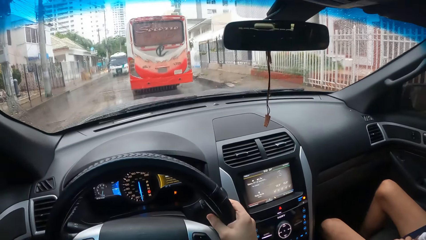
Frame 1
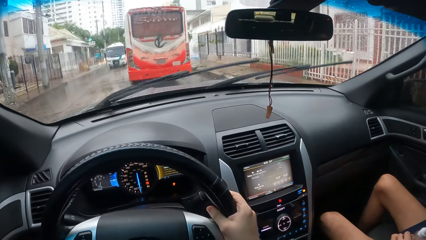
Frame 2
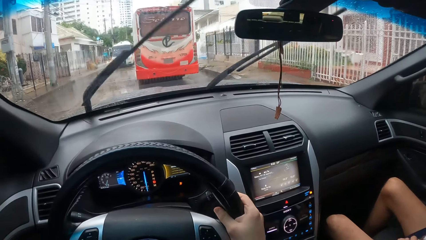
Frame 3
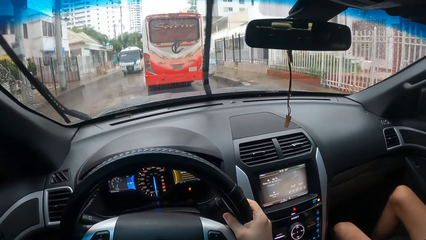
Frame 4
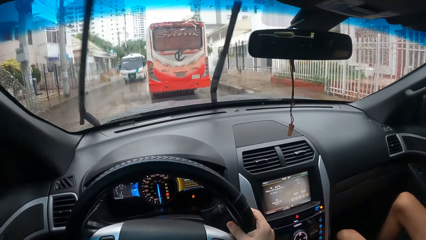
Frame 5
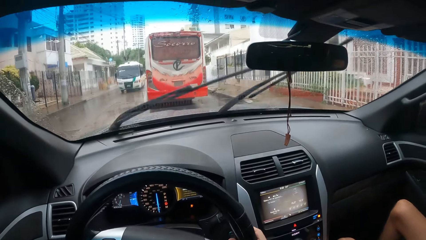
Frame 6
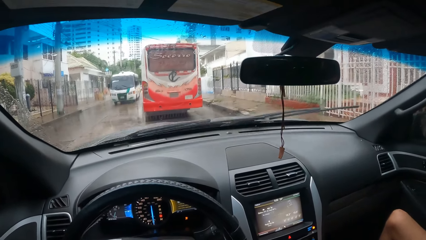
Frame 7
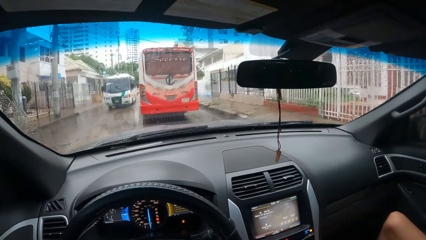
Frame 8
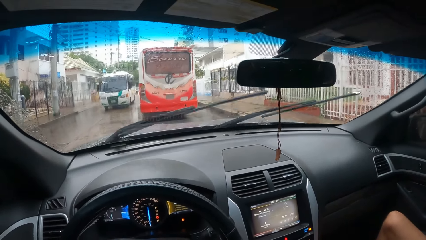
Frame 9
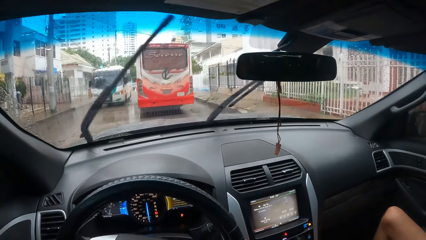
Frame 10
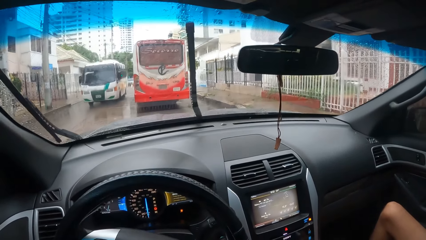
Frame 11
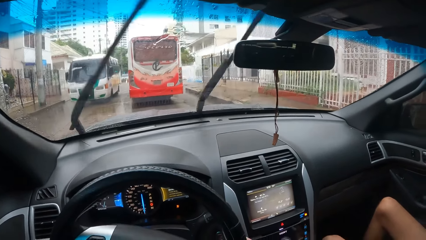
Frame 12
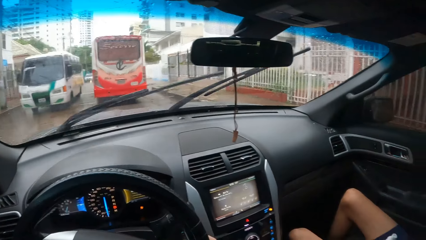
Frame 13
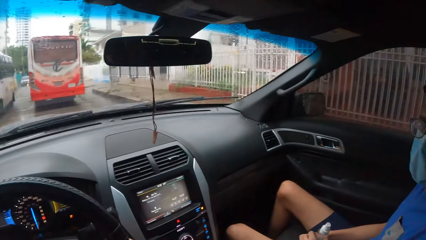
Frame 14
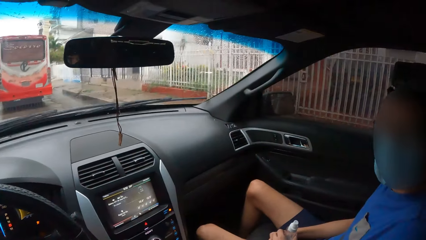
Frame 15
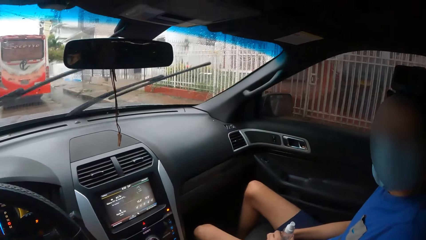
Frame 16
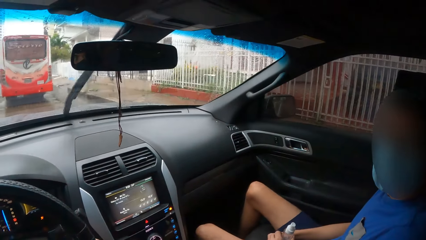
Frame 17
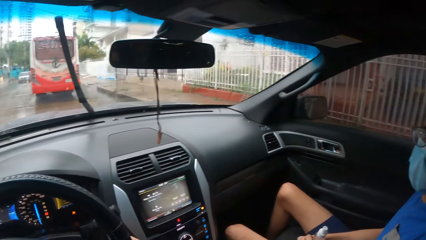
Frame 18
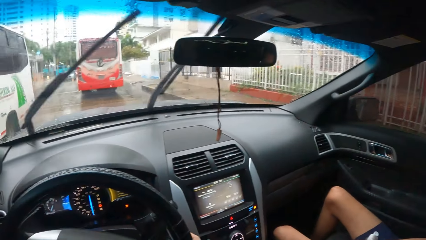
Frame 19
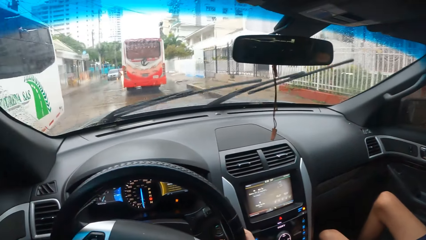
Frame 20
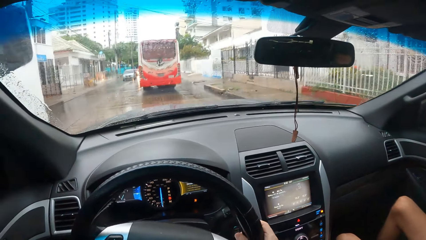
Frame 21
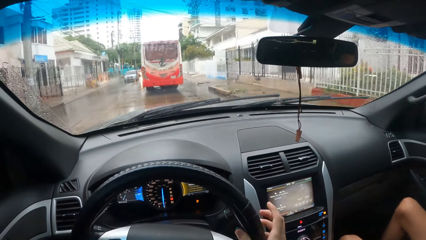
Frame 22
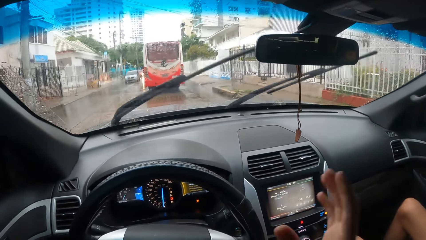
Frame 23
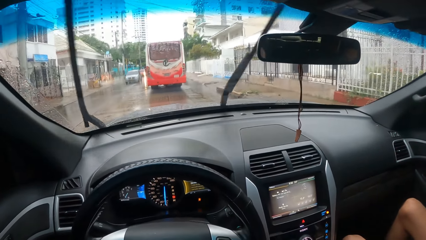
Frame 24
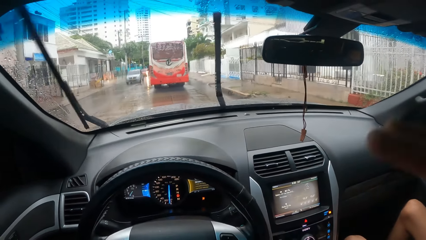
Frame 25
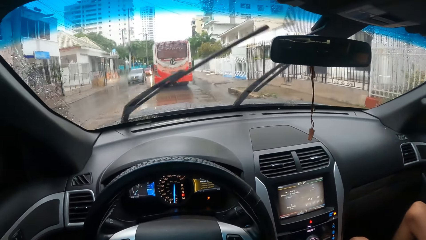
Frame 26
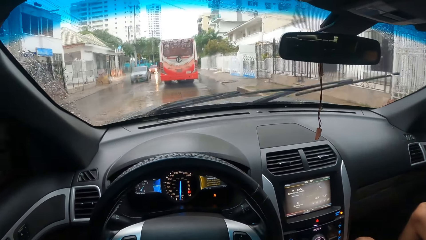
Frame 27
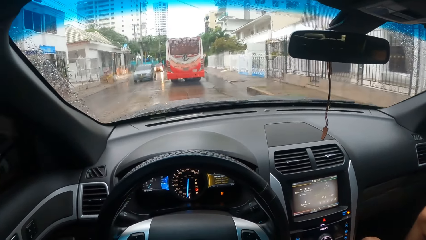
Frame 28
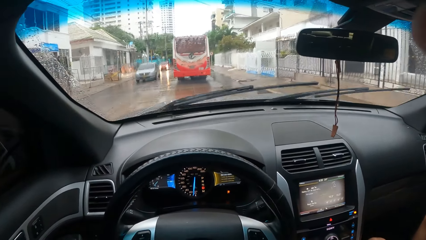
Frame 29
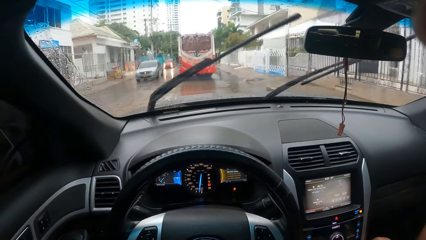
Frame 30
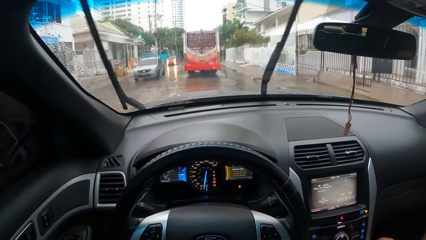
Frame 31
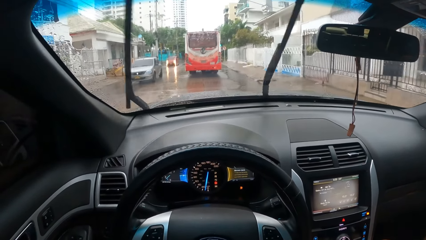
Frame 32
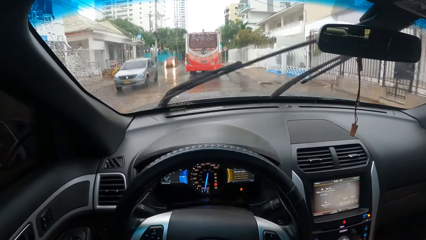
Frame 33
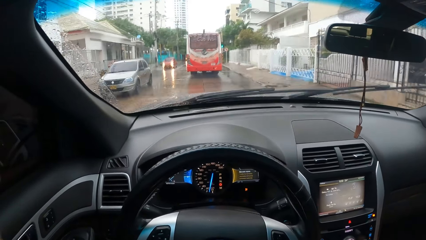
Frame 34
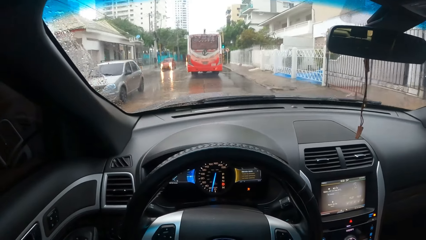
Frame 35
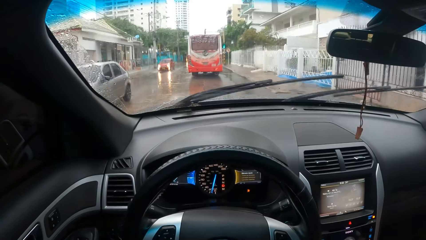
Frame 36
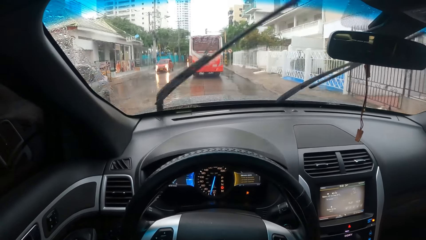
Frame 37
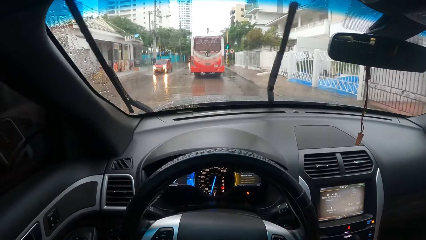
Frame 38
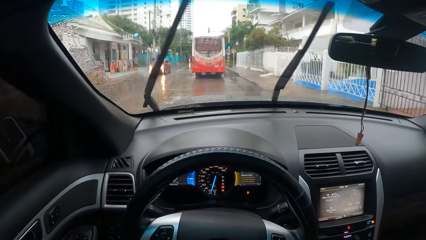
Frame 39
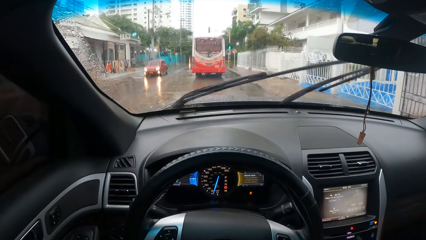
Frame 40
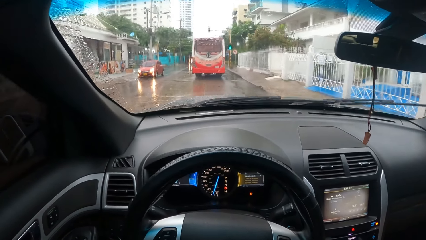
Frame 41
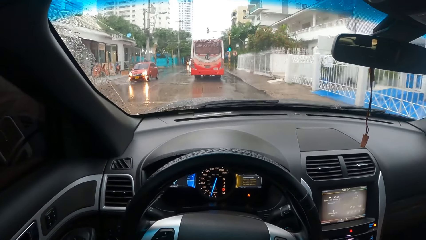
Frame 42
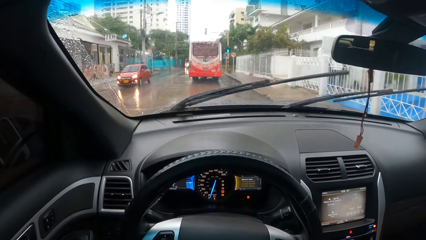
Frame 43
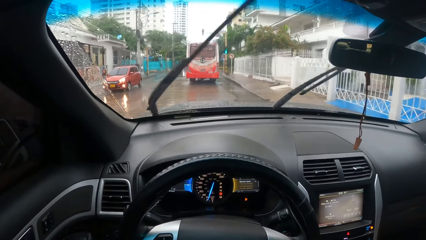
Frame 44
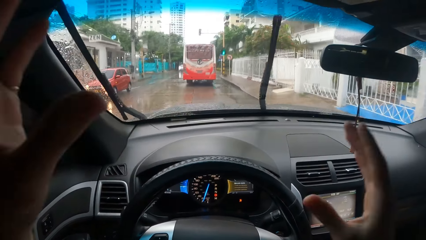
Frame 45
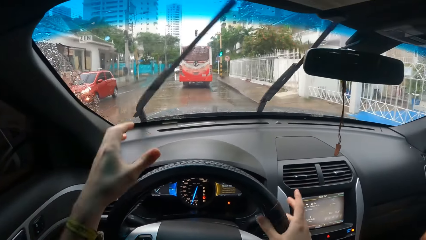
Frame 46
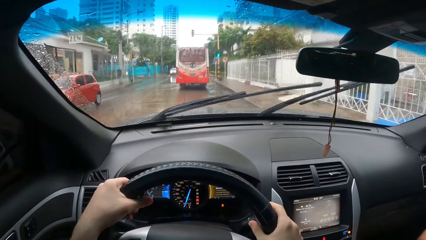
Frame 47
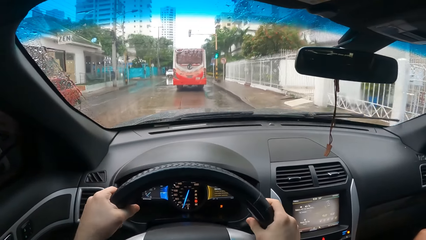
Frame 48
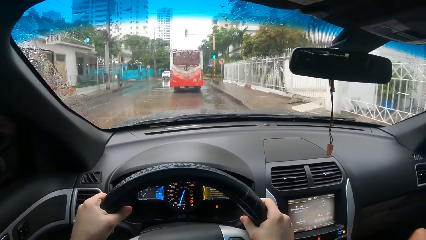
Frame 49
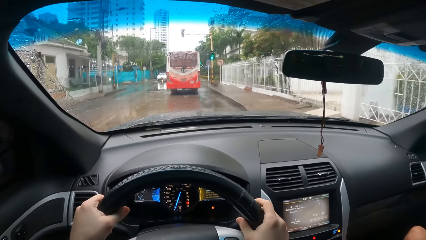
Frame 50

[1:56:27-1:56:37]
The camera wearer stops the car. They drive the car.

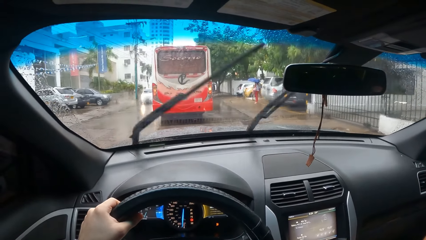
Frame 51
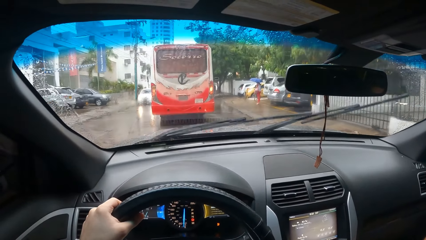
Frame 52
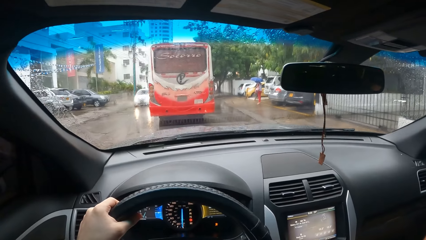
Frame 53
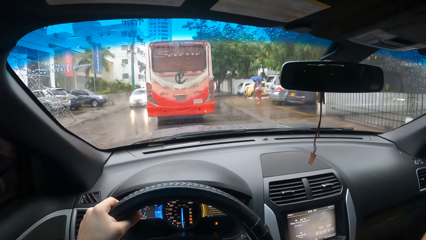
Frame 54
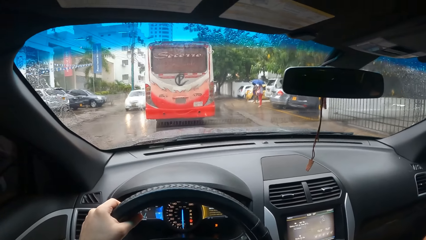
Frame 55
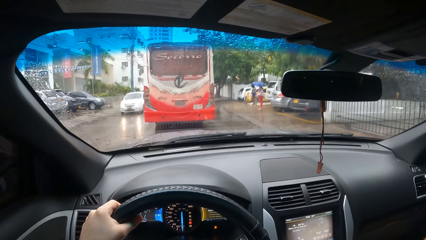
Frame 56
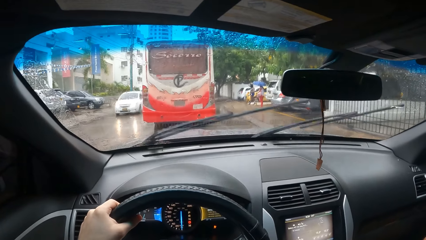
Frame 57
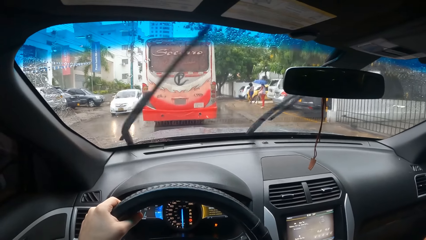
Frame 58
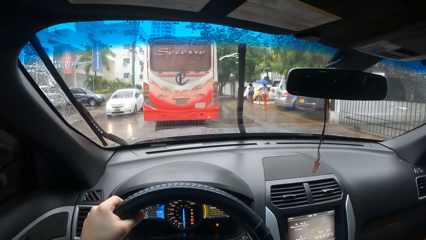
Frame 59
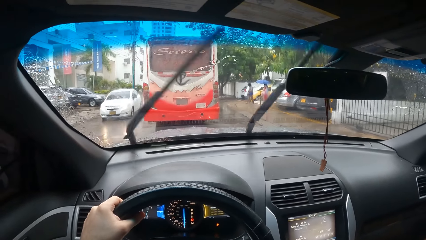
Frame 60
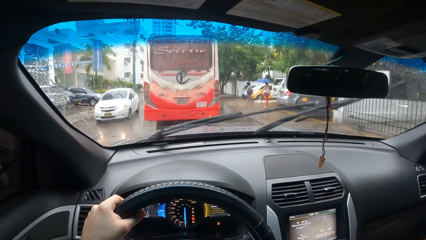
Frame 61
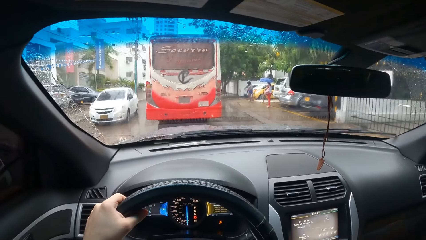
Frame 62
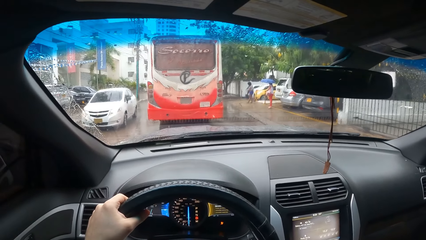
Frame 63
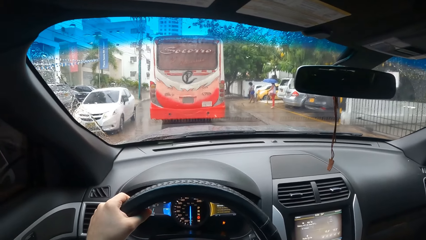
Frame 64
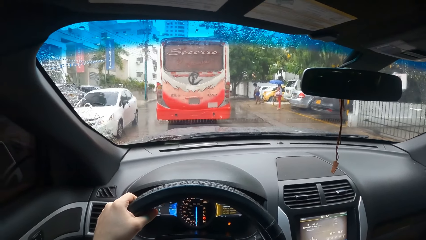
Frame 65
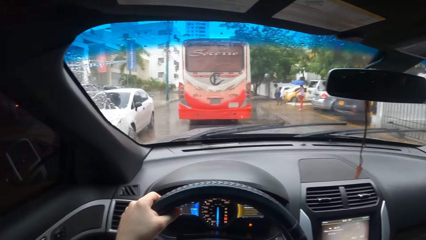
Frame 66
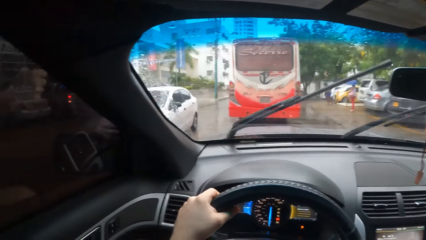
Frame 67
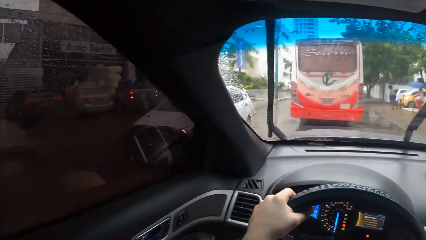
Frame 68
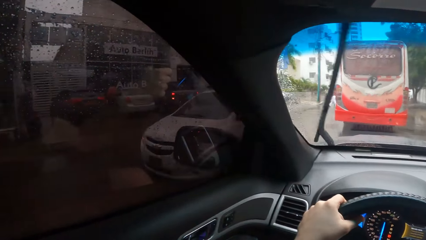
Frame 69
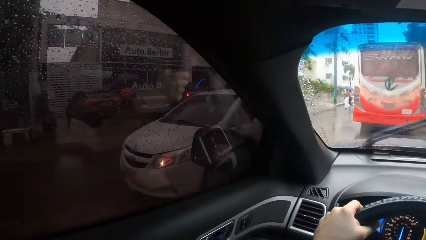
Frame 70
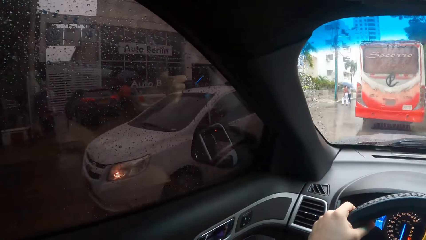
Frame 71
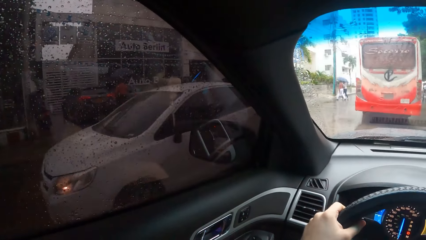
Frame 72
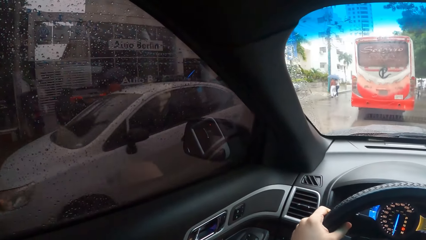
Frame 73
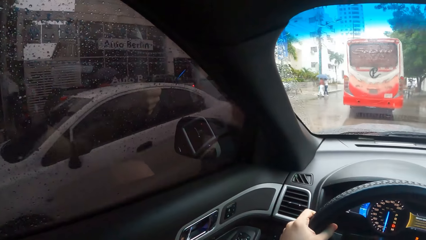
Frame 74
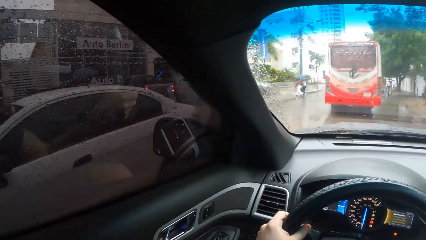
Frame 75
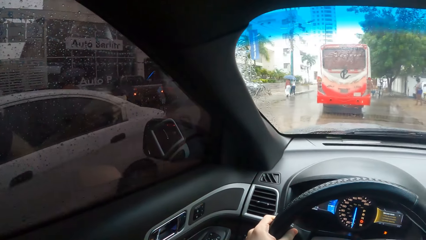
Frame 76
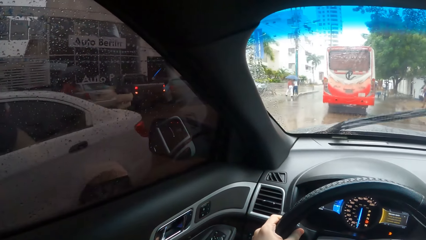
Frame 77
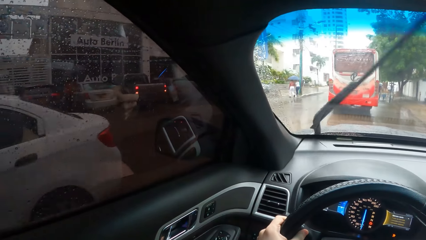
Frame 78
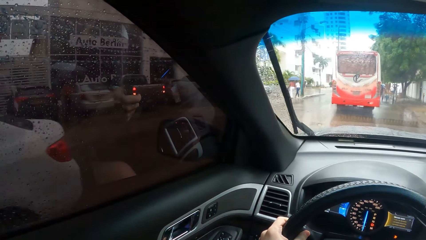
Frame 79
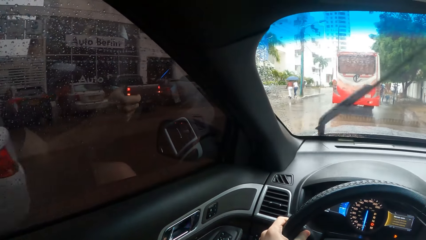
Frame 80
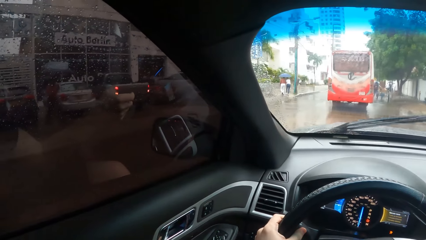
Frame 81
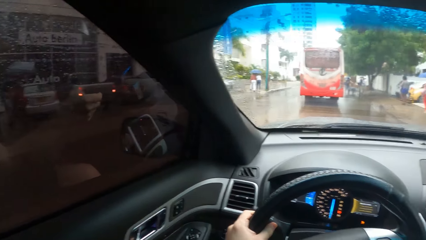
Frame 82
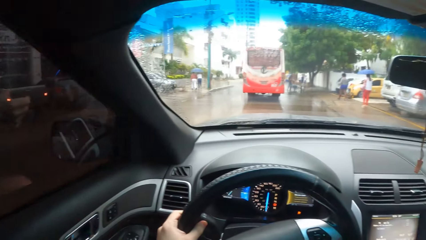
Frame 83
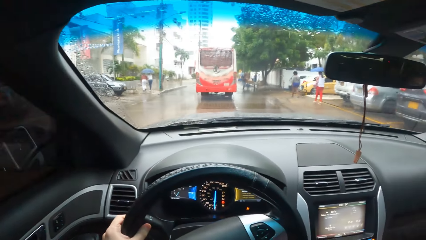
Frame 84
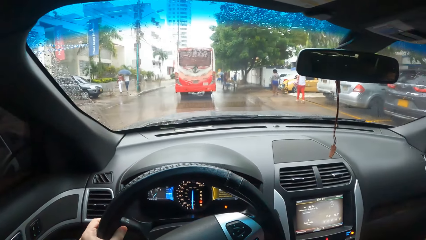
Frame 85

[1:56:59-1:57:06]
The camera wearer stops the car. They look around. They drive the car on the road.
